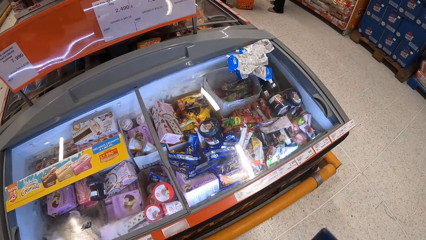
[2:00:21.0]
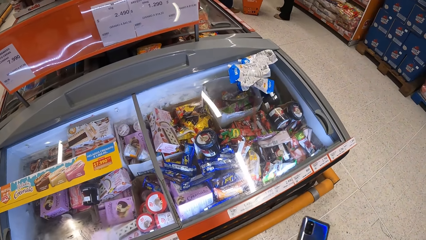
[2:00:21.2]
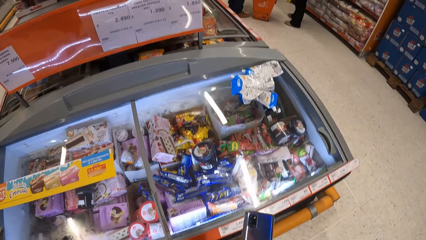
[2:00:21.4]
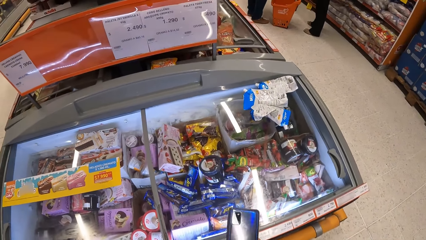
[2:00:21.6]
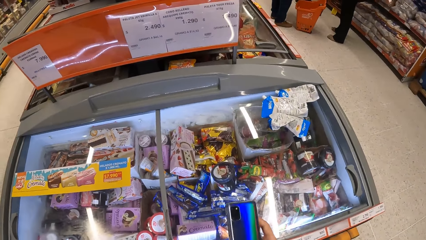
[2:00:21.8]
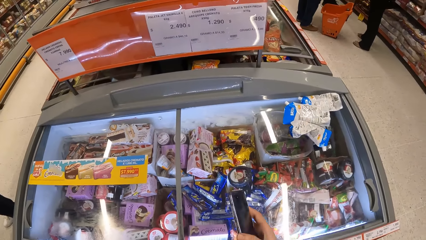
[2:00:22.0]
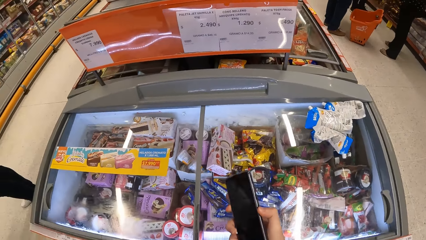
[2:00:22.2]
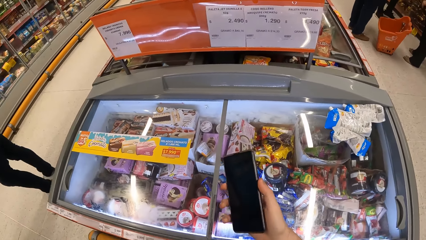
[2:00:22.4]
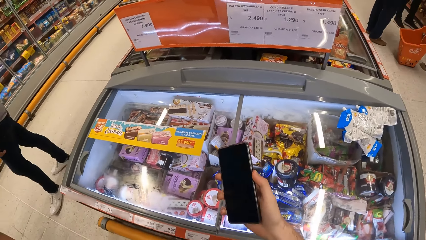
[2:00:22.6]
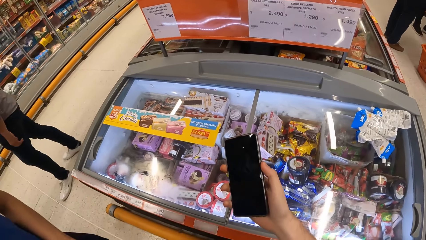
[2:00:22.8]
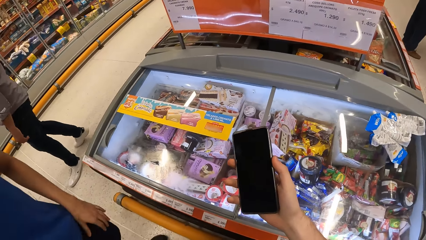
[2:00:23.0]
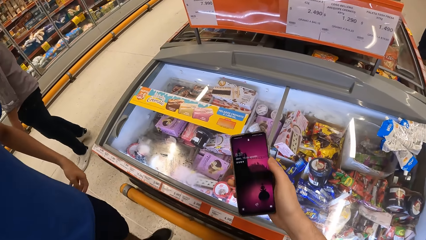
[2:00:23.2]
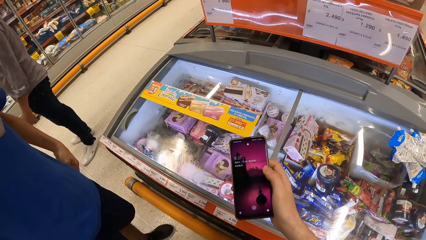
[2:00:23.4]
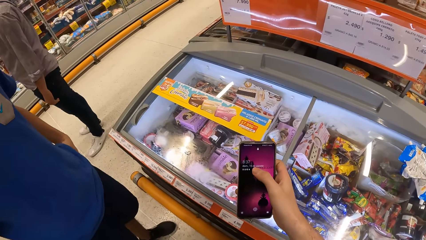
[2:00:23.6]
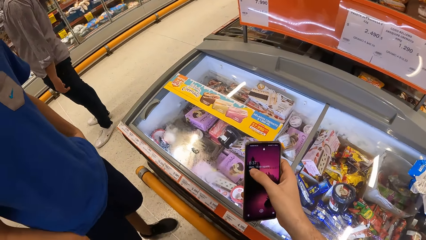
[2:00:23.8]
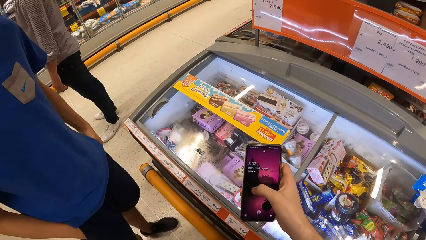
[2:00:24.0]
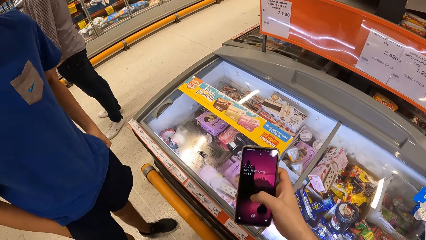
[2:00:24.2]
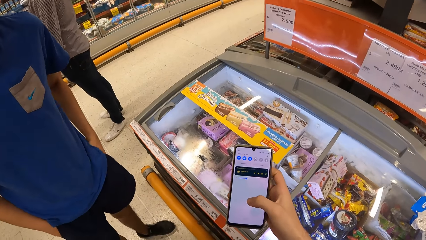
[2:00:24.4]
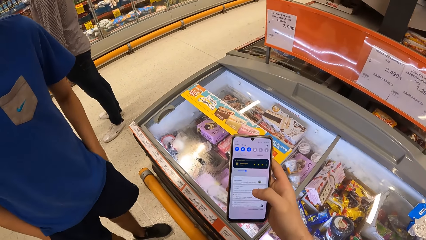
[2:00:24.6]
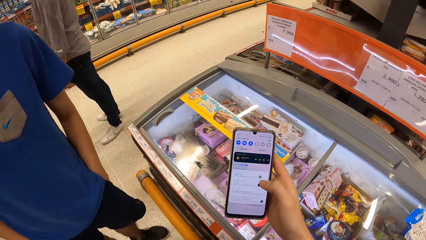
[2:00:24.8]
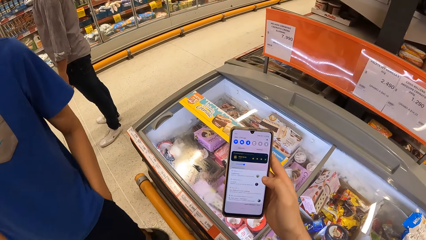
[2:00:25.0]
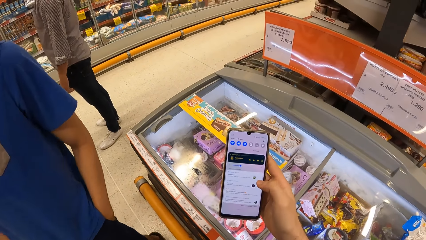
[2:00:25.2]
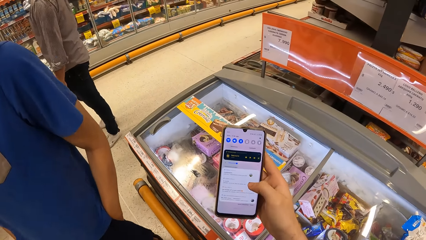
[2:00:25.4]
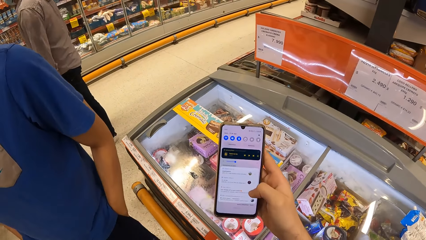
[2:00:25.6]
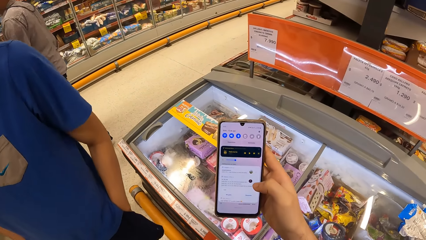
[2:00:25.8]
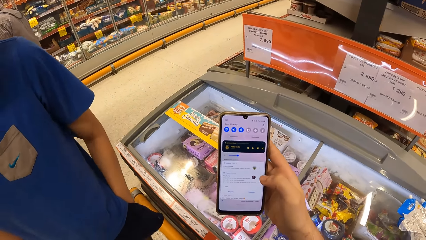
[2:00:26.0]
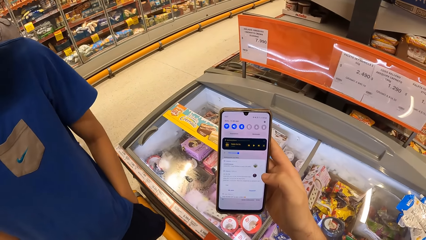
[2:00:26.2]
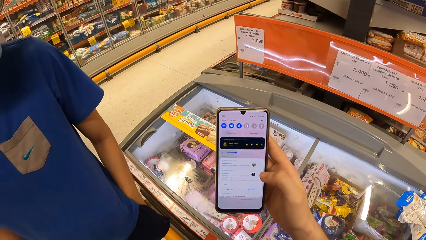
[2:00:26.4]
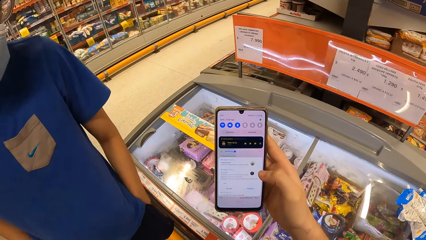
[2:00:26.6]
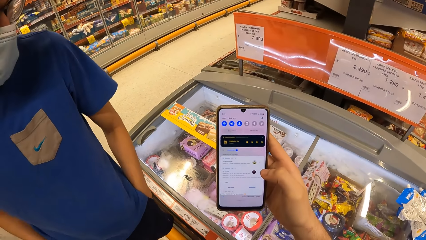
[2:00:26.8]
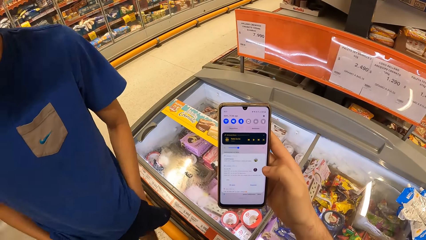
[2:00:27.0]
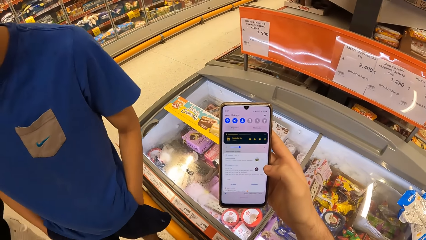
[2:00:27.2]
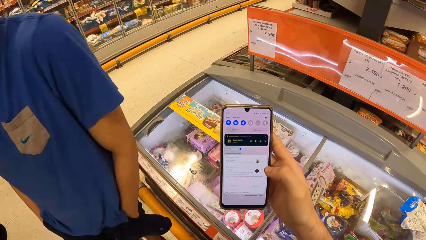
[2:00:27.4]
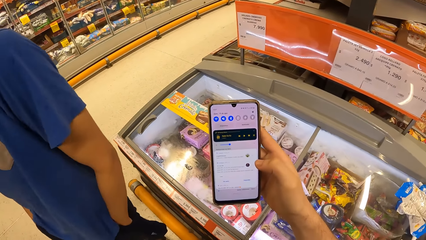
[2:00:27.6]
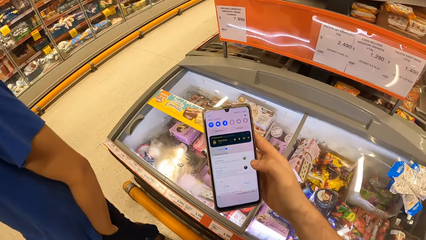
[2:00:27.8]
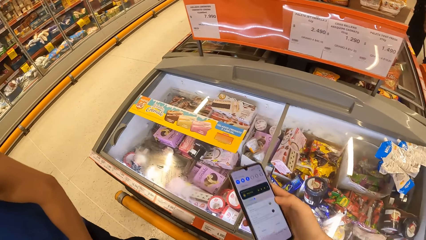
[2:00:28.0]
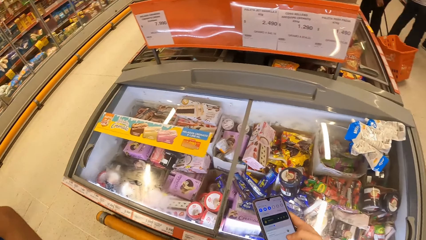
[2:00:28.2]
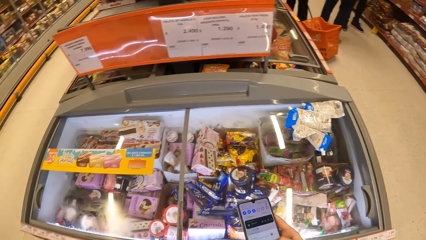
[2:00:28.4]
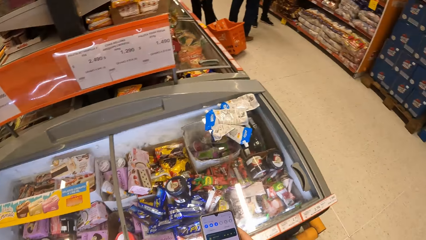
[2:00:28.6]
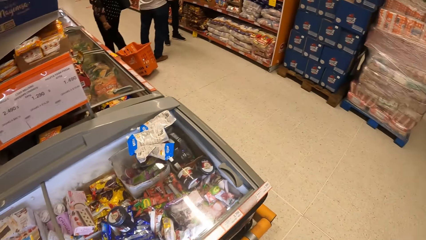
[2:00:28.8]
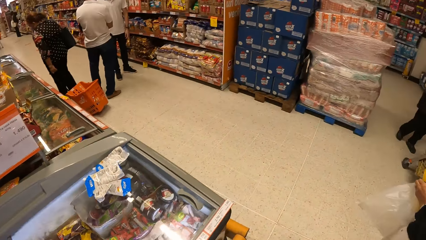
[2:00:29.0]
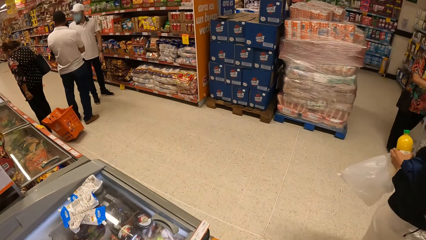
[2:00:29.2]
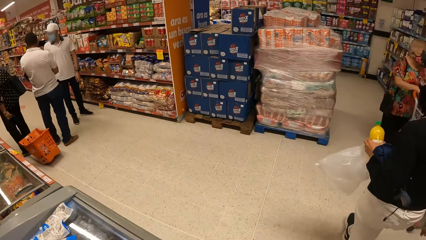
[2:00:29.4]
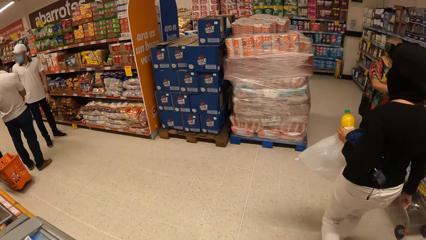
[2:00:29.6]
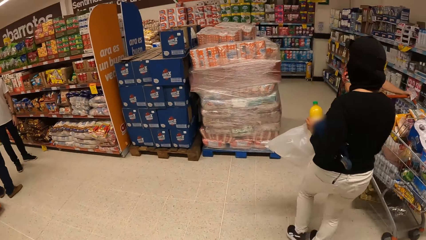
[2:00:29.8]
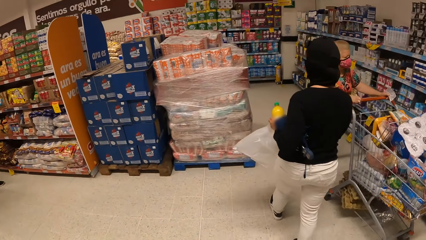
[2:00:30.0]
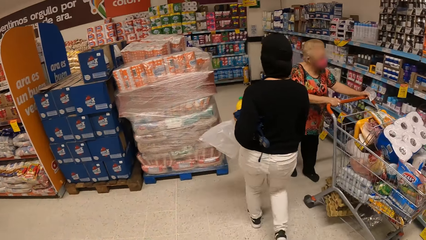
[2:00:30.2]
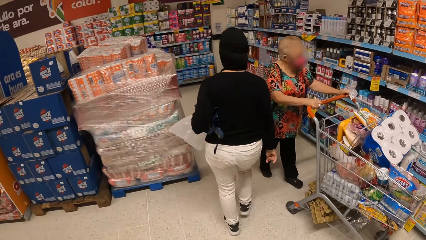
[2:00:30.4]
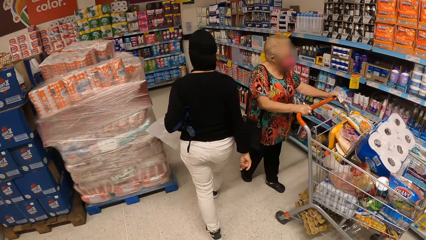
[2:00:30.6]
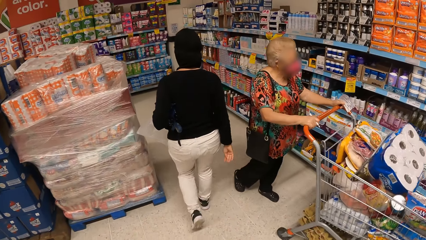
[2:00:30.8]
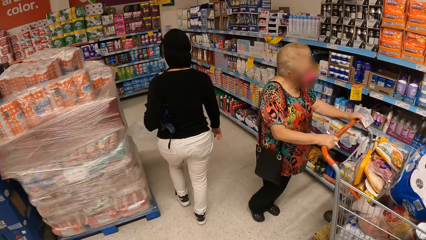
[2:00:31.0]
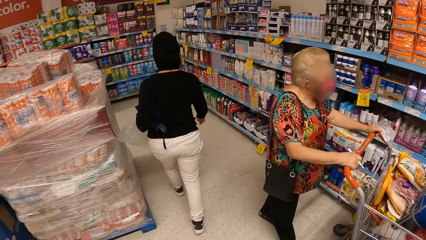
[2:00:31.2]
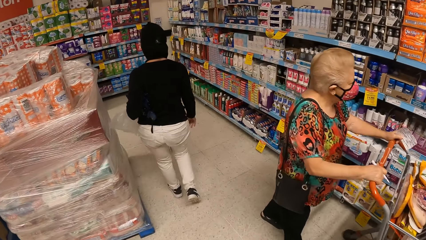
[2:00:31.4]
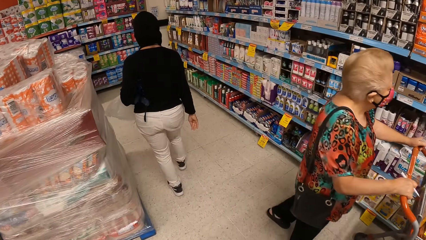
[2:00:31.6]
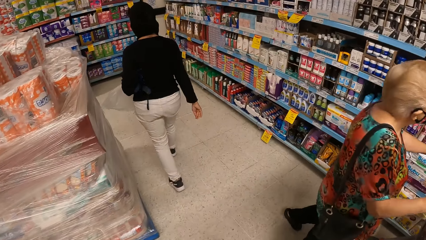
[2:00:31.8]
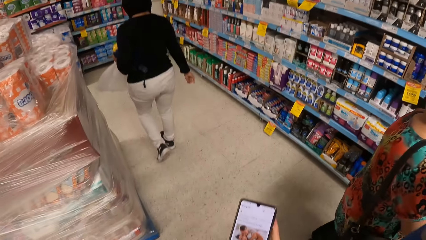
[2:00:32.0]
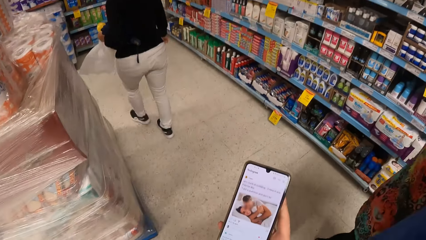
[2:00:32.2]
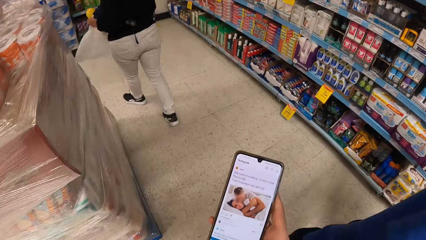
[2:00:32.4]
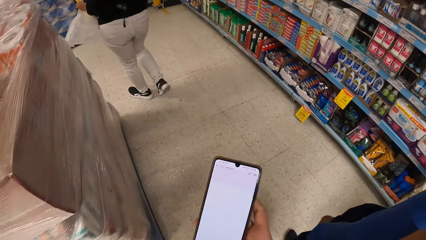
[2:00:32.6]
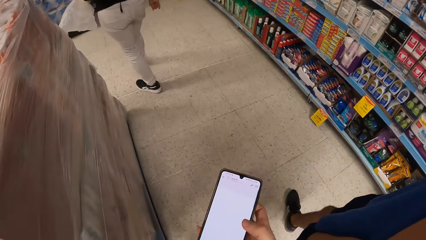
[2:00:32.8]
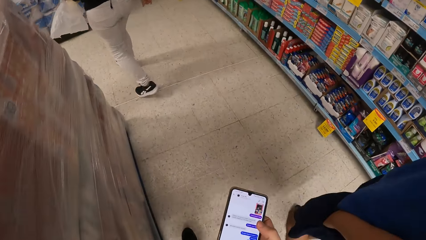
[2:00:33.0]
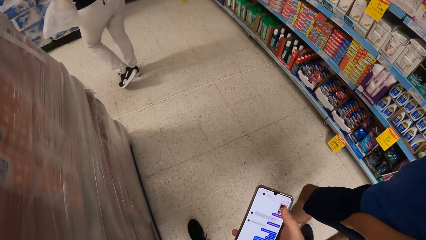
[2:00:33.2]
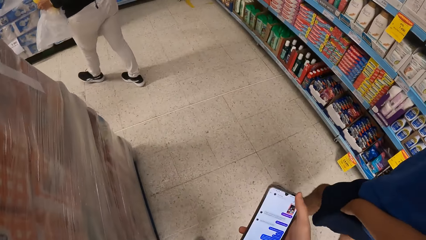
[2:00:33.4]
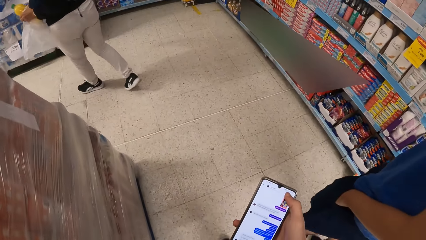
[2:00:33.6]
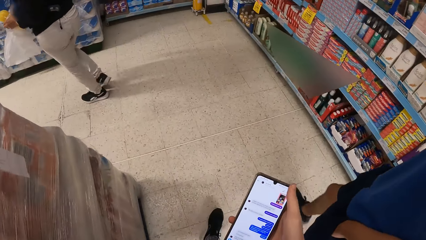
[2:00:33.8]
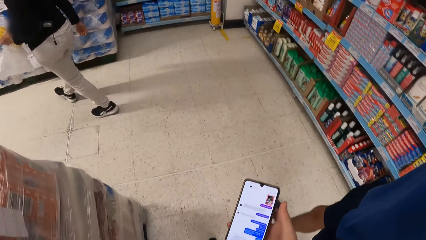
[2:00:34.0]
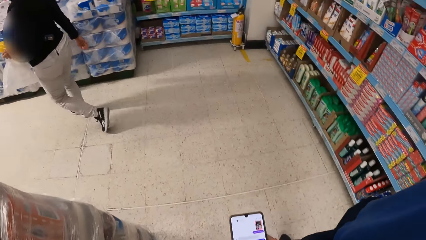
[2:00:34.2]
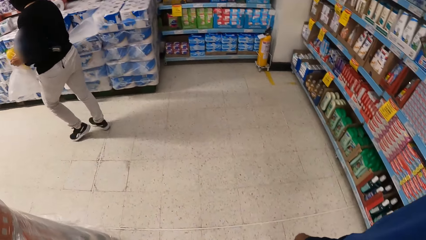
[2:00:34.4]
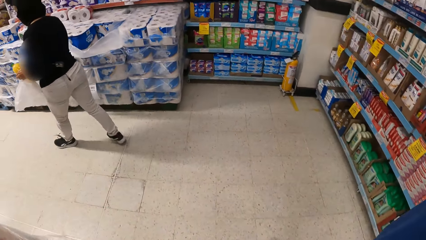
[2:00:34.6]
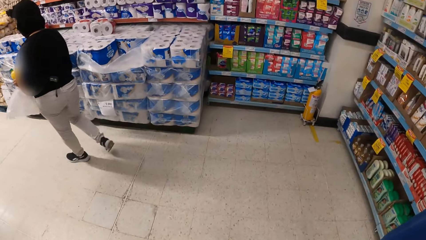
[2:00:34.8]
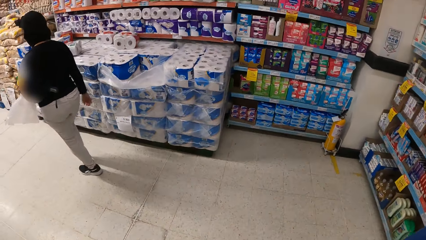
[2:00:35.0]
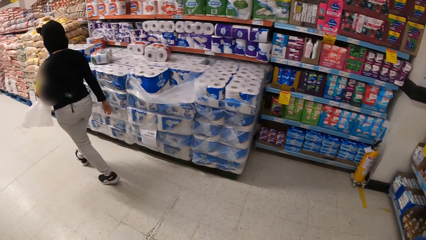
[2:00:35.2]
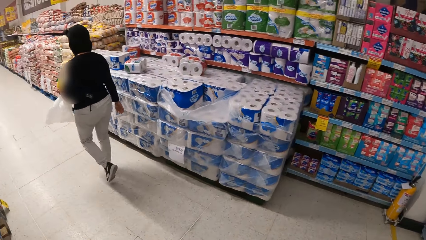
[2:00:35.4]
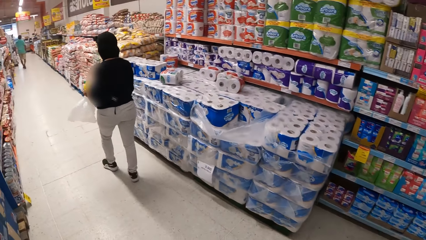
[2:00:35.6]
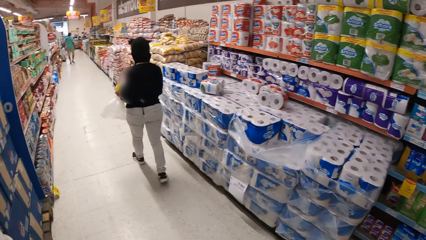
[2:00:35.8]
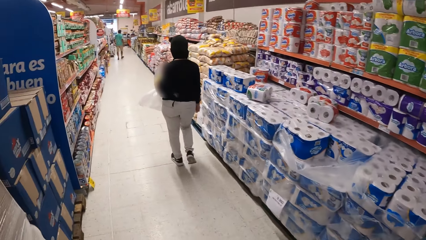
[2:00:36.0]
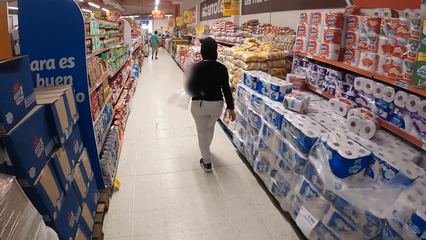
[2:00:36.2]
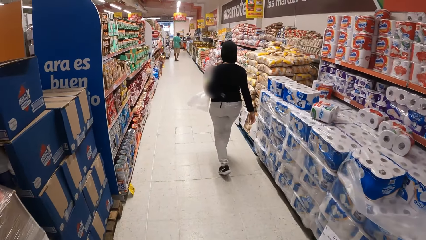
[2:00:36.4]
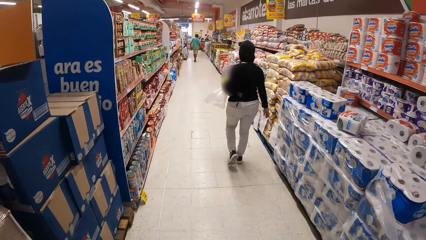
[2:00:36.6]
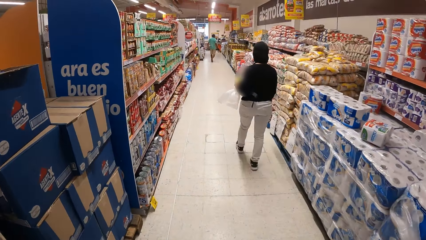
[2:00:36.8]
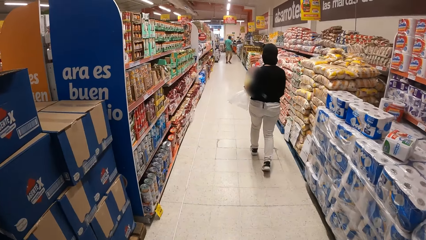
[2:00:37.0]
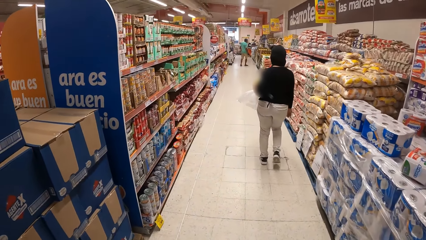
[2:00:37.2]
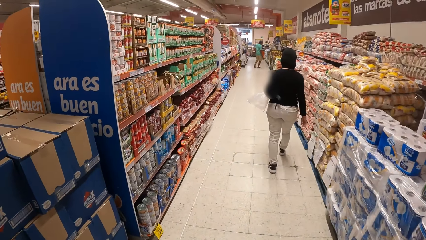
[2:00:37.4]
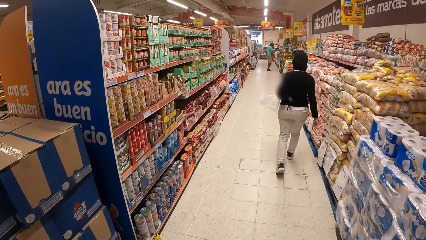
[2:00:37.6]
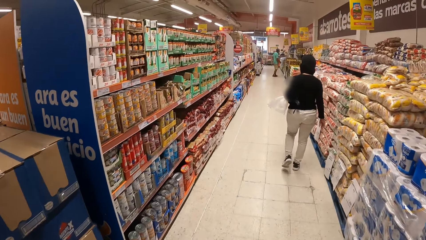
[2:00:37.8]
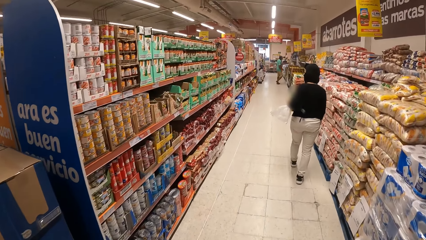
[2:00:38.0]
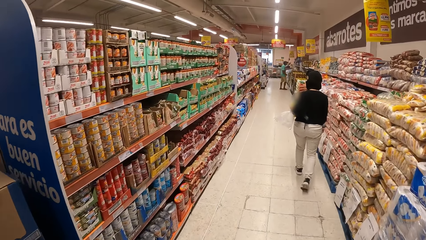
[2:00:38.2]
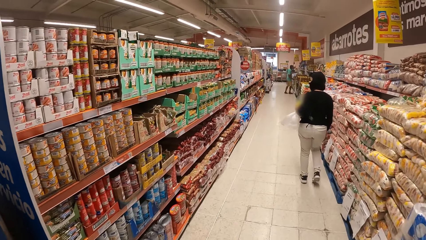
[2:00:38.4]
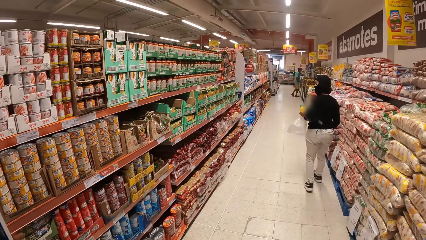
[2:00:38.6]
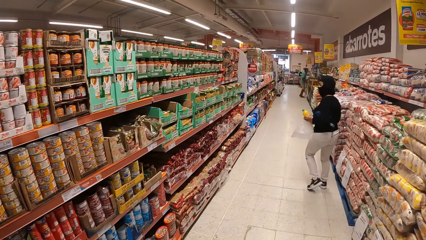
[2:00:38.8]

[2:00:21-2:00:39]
The camera wearer browses his phone. He walks inside a supermarket. He browses his phone. He walks inside the supermarket.
